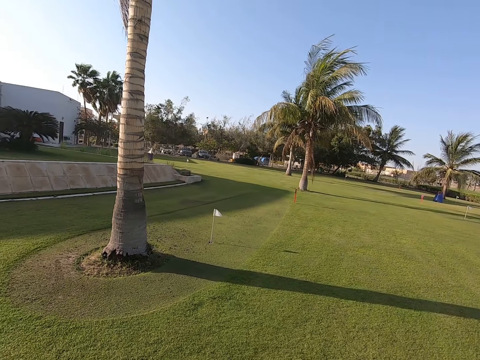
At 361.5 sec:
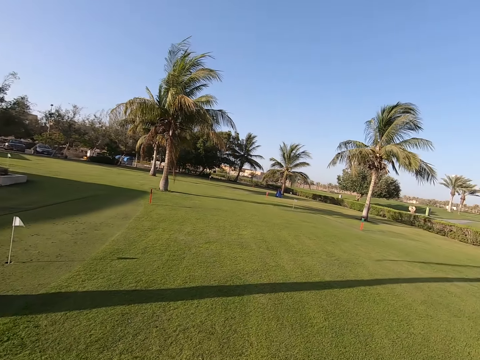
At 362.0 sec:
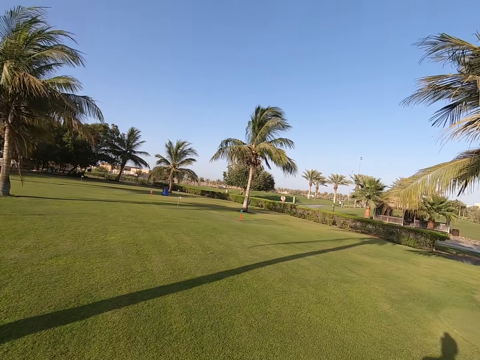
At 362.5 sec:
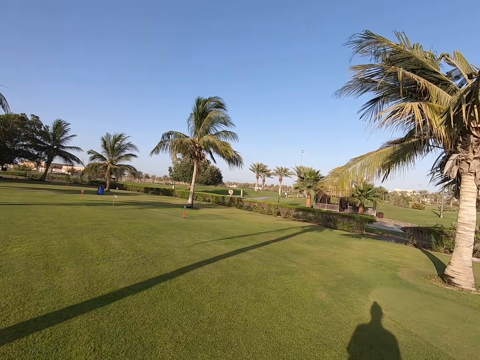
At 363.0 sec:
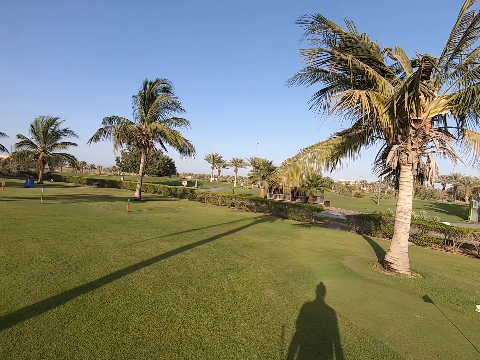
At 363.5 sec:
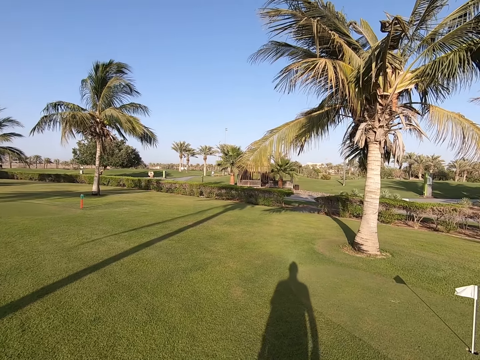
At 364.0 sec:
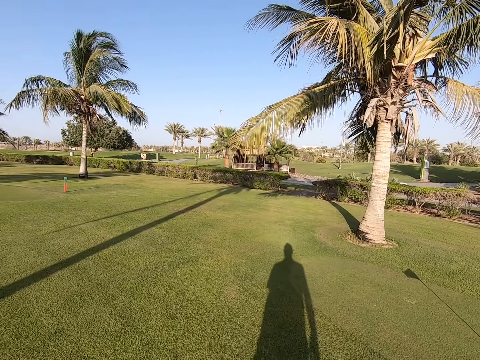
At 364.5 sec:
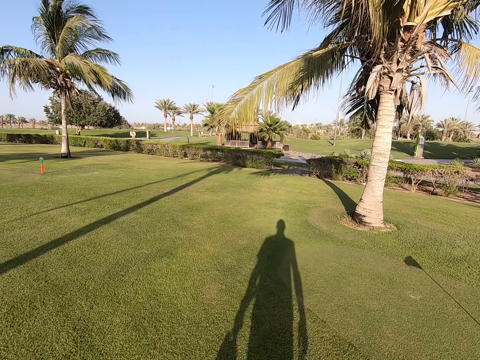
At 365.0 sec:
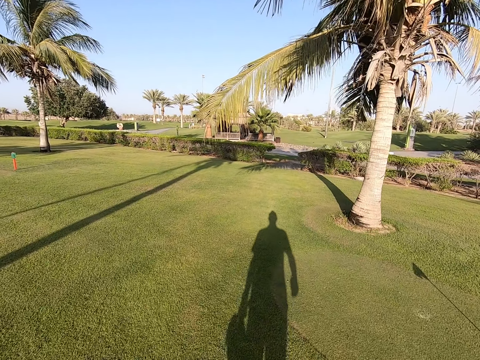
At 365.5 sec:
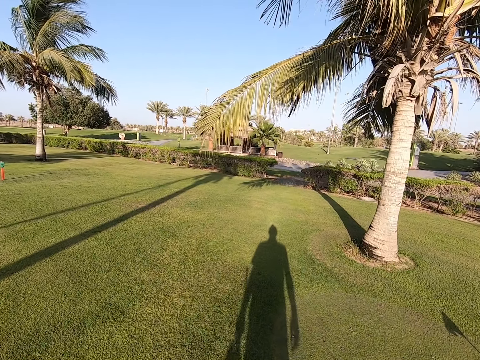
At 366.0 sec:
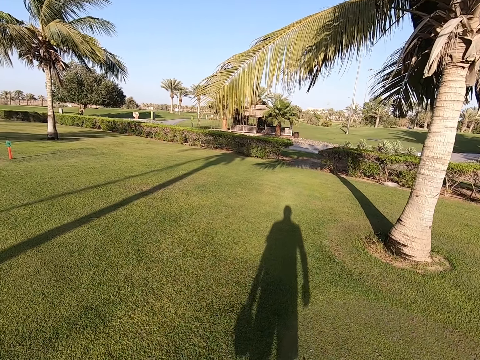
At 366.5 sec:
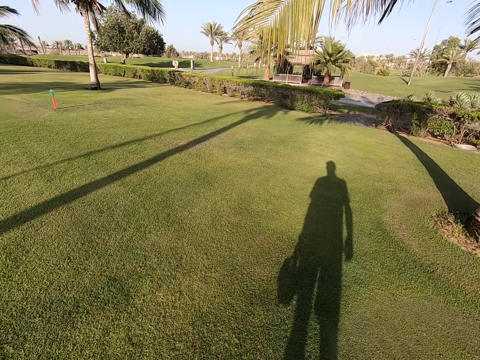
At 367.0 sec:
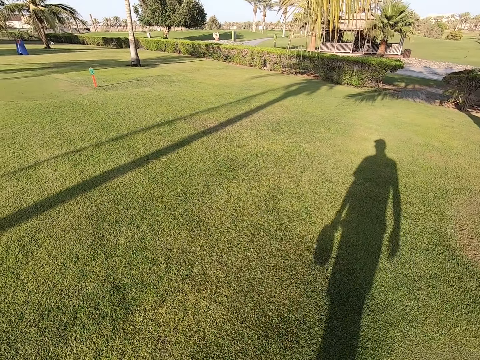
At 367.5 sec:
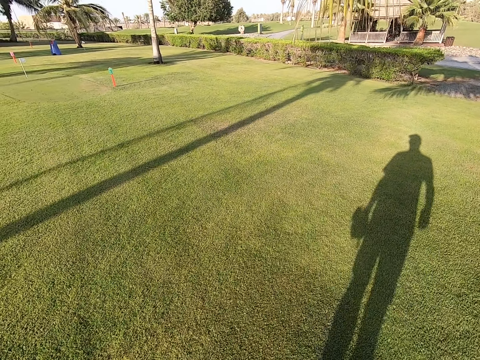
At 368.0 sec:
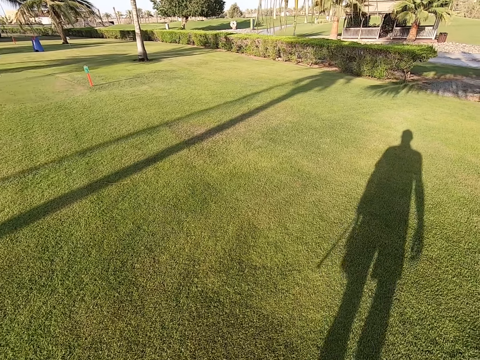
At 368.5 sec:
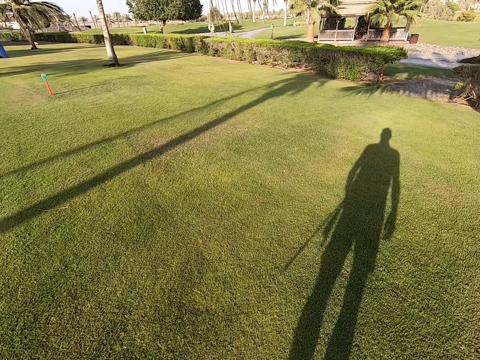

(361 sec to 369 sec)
The camera wearer walks around.

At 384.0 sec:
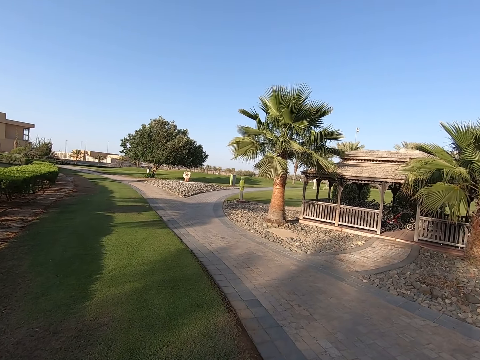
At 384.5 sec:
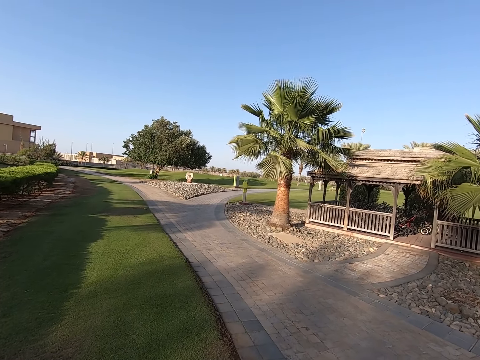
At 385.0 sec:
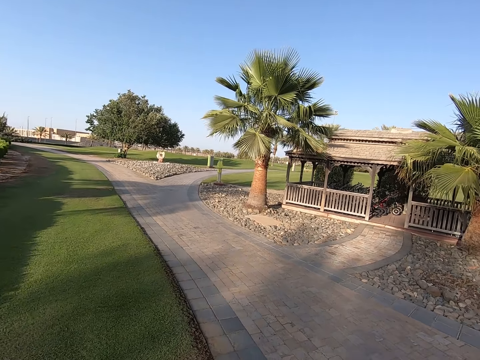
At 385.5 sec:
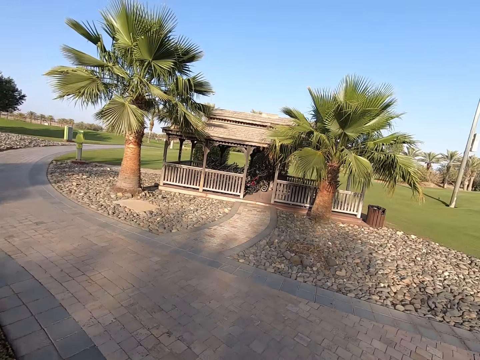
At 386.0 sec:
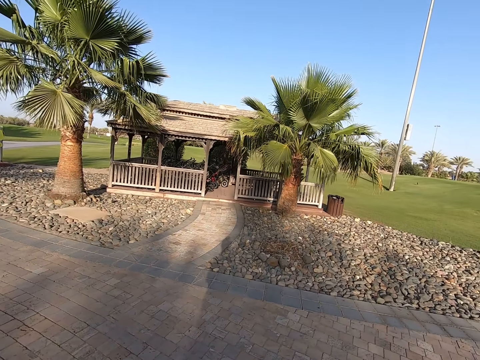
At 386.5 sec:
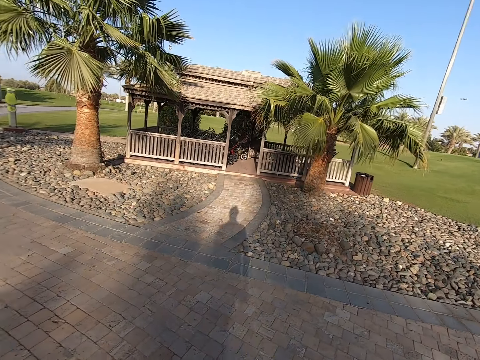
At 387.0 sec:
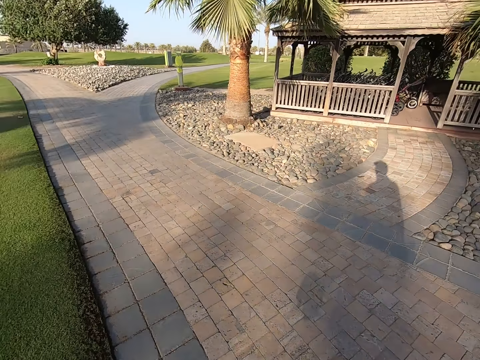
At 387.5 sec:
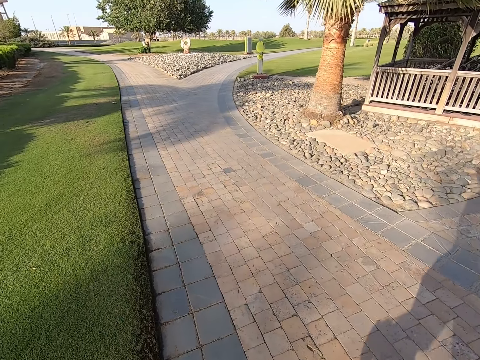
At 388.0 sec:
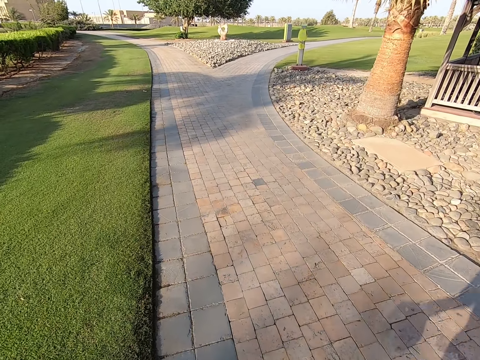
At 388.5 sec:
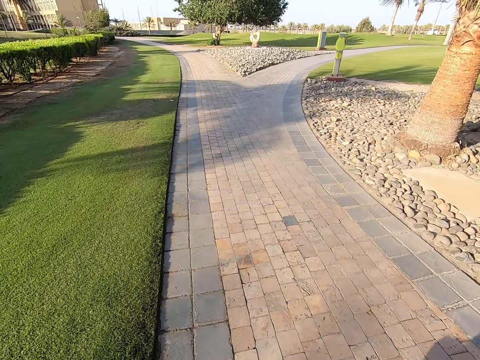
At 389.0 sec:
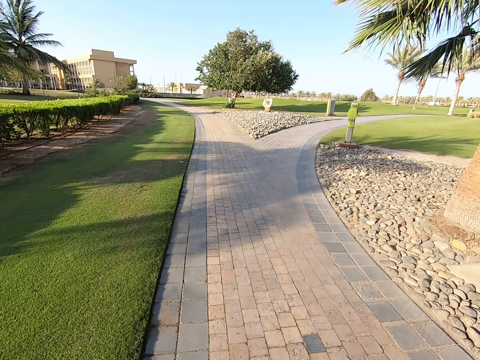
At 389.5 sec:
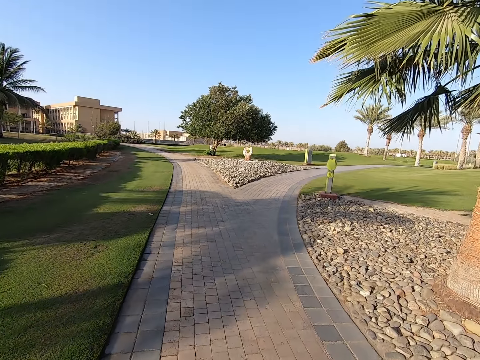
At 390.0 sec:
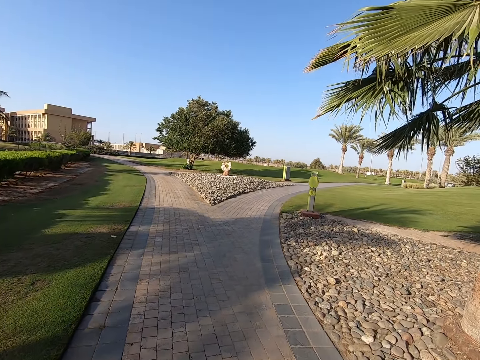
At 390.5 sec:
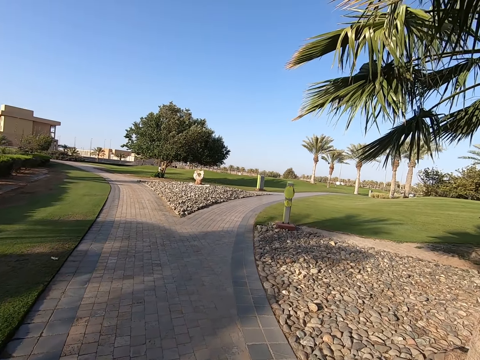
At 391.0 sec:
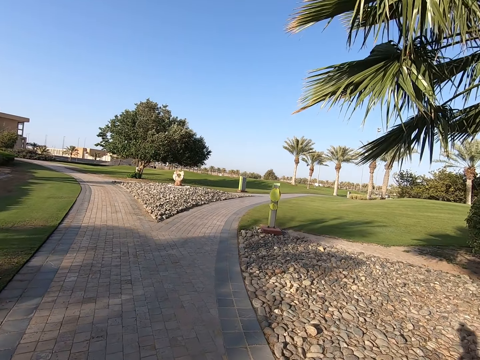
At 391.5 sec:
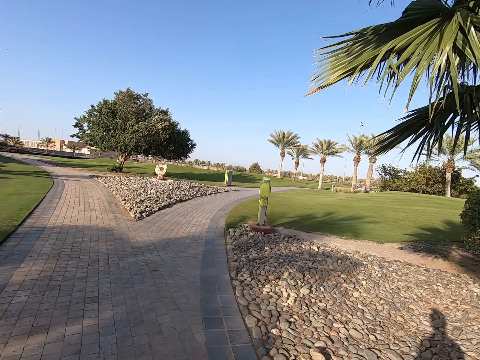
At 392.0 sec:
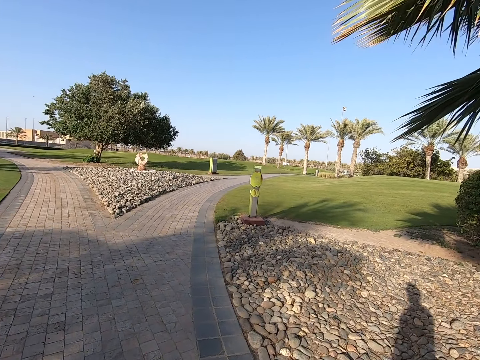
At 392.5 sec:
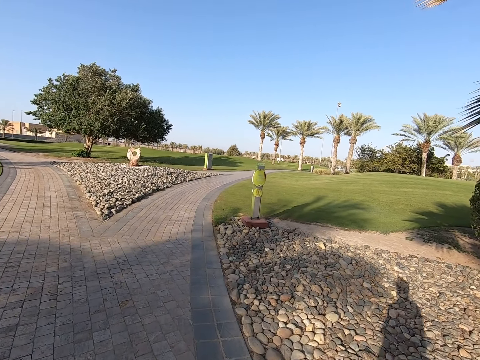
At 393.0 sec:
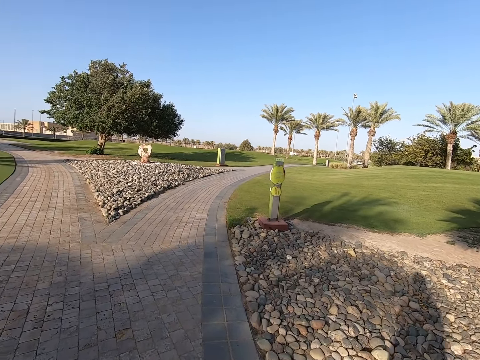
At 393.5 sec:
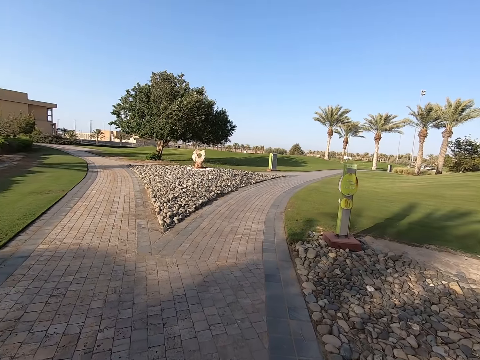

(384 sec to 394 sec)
The camera wearer stares around. They walk around.

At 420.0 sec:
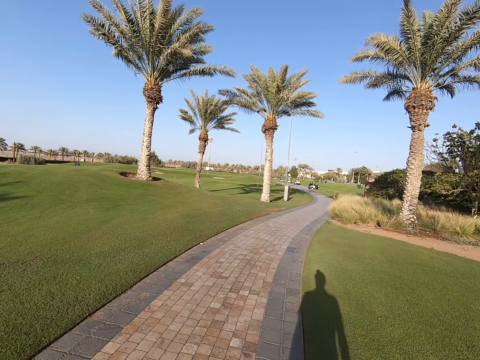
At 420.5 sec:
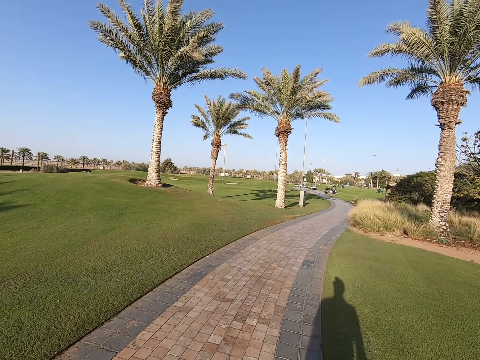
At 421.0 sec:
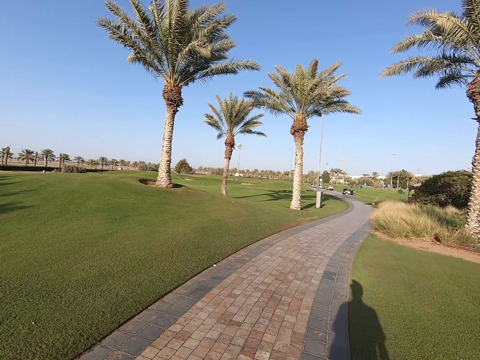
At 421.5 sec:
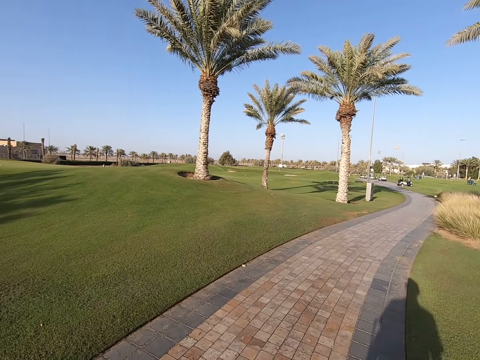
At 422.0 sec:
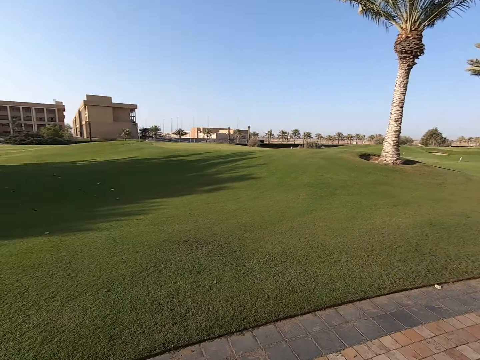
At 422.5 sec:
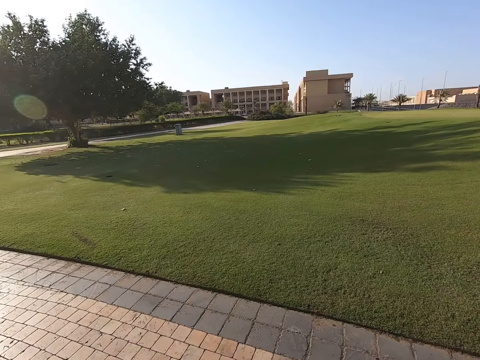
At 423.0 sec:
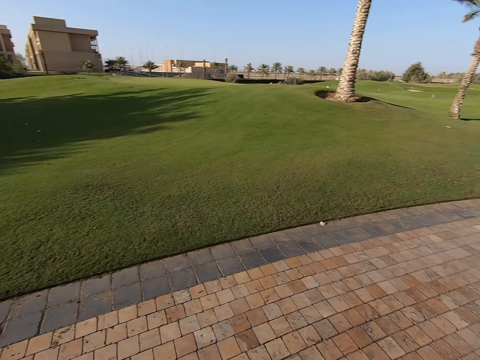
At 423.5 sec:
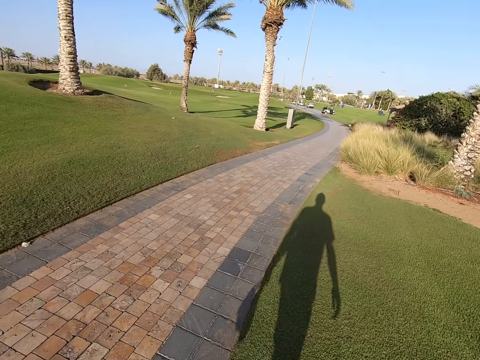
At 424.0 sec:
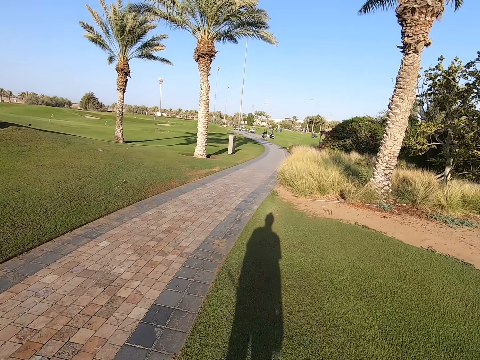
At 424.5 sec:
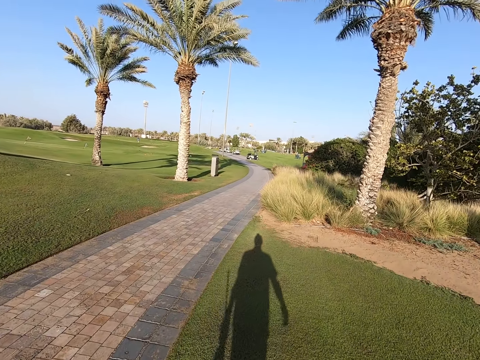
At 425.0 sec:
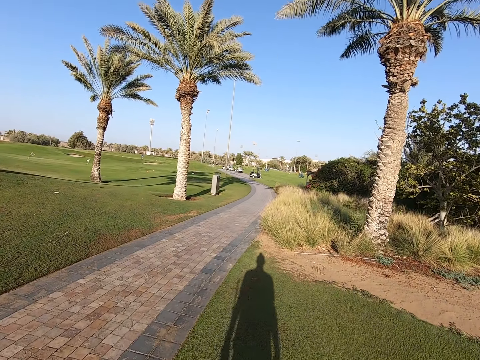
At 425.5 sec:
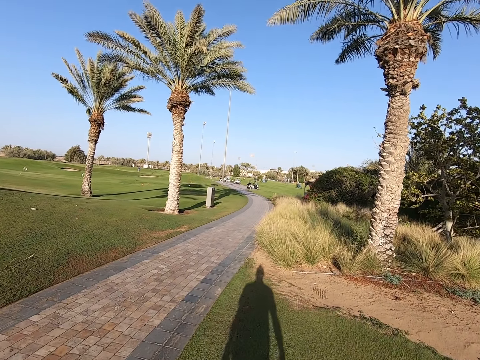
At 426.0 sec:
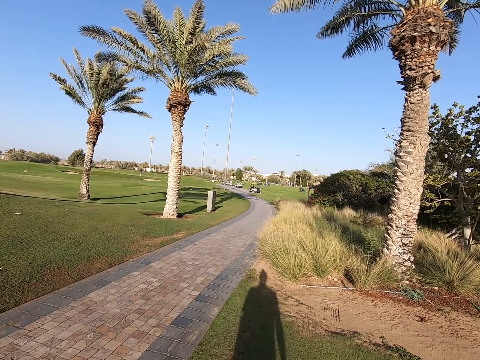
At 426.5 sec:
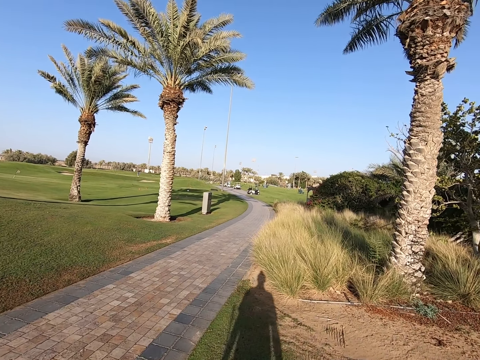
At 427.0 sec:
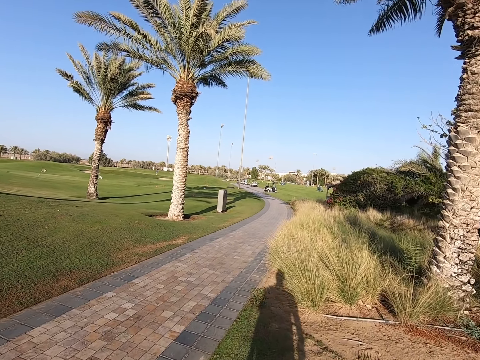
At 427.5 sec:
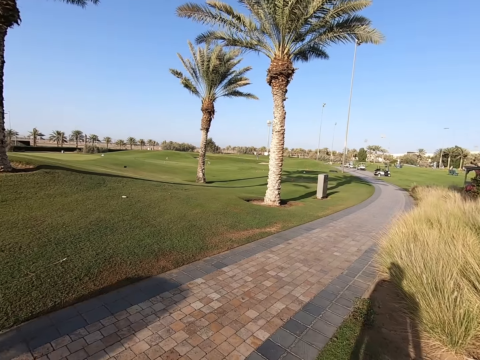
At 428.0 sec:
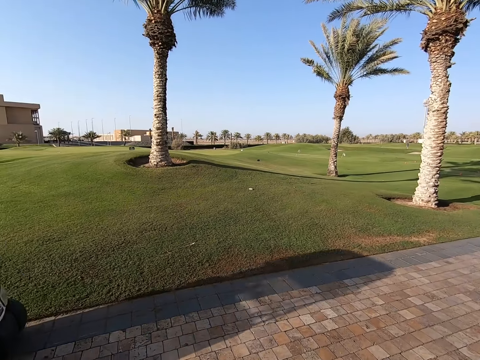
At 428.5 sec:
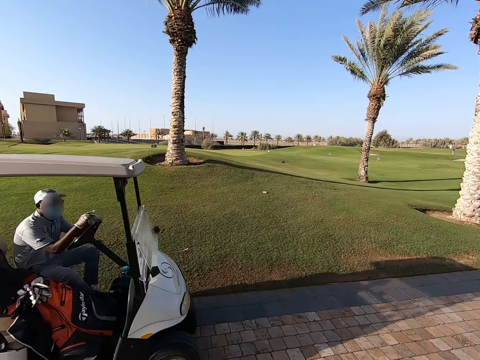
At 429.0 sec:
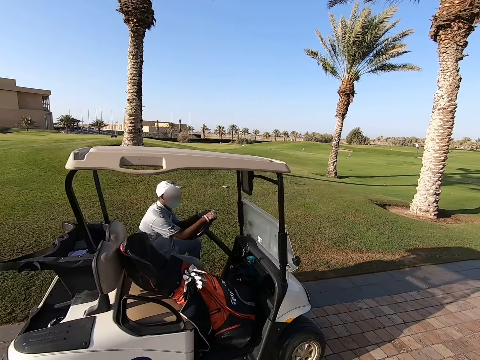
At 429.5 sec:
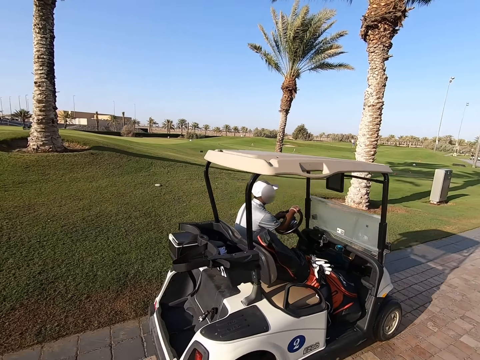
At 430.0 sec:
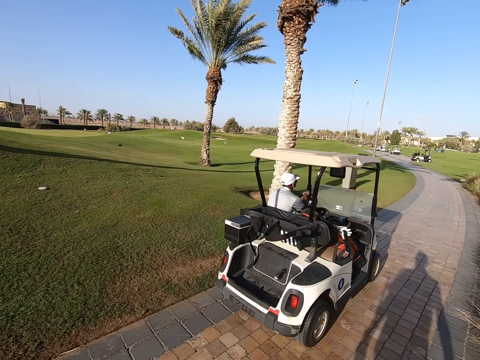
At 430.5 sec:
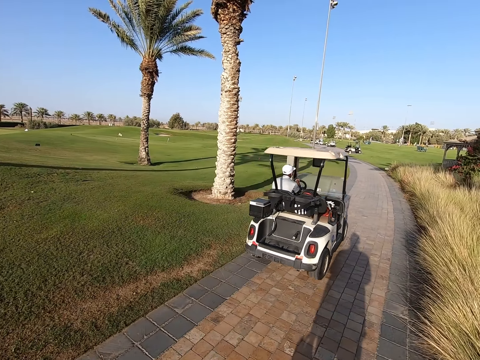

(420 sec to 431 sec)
The camera wearer looks around. They walk around. They look around. A person drives a motor tuk tuk on the road.
